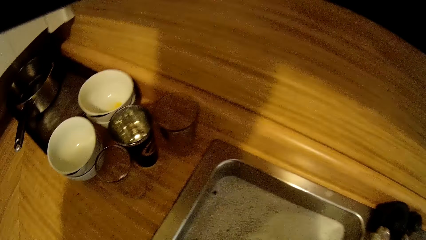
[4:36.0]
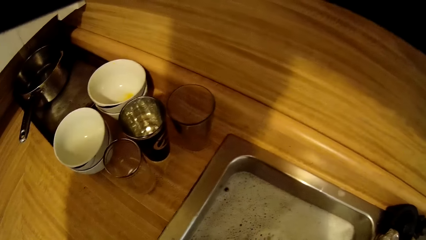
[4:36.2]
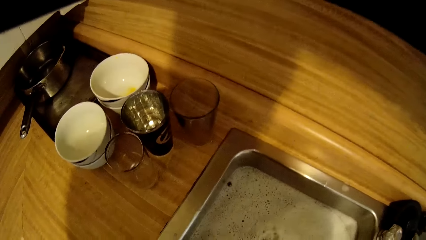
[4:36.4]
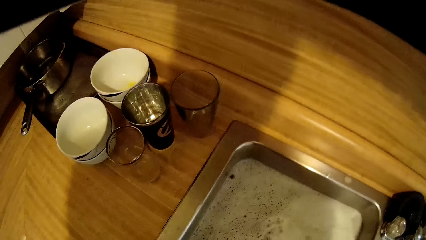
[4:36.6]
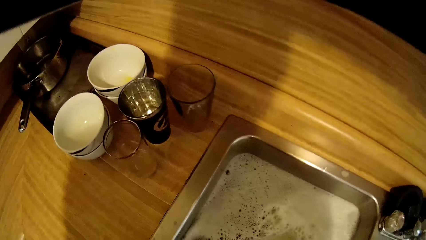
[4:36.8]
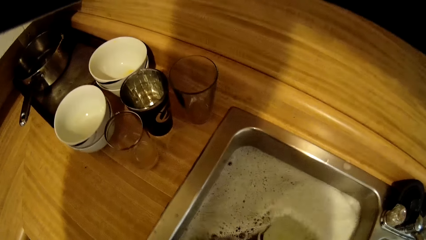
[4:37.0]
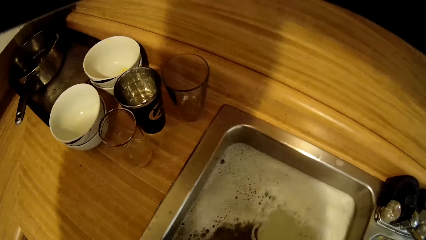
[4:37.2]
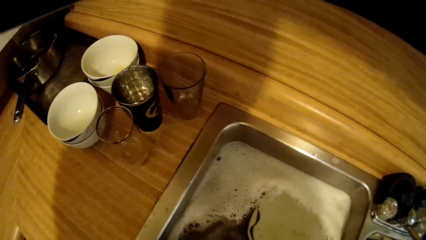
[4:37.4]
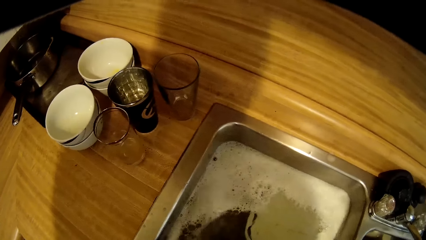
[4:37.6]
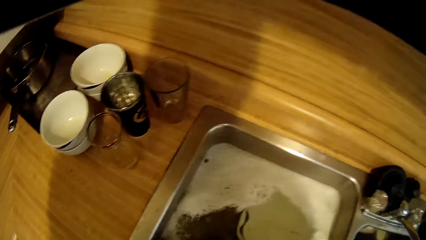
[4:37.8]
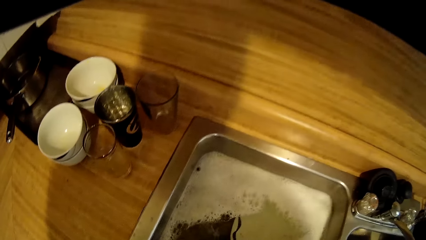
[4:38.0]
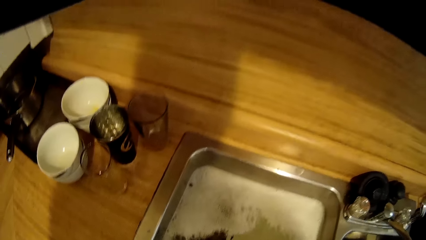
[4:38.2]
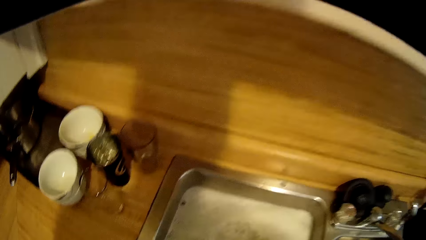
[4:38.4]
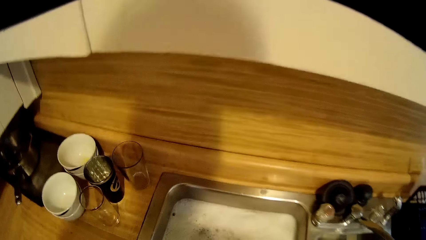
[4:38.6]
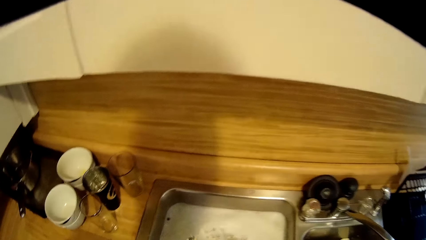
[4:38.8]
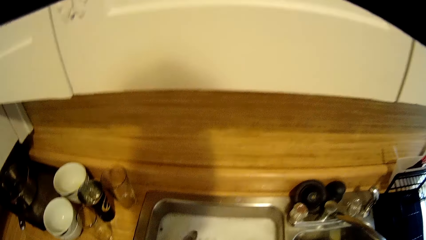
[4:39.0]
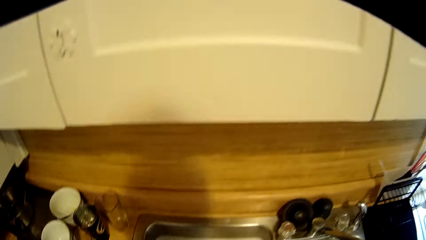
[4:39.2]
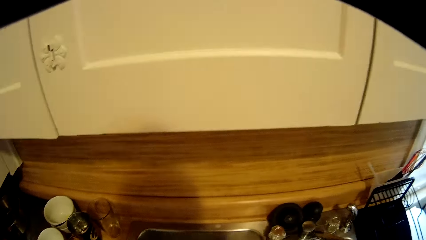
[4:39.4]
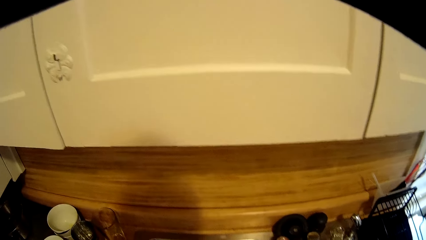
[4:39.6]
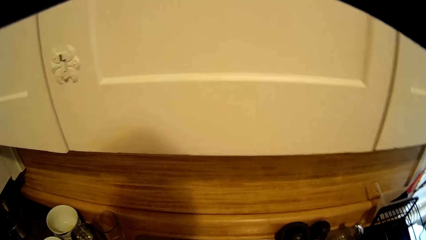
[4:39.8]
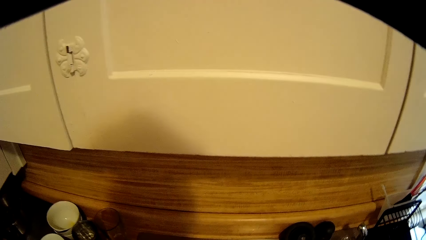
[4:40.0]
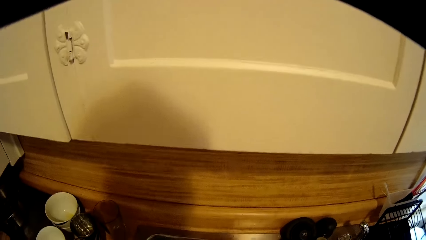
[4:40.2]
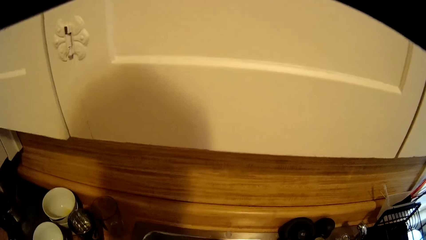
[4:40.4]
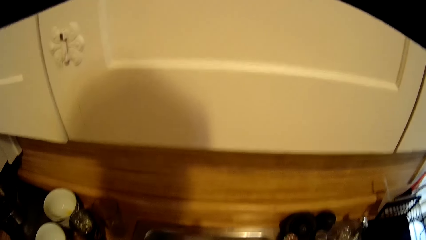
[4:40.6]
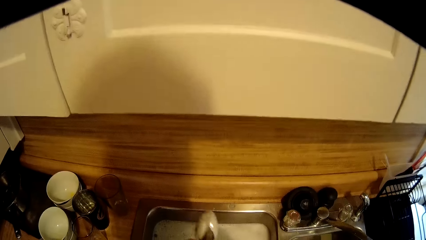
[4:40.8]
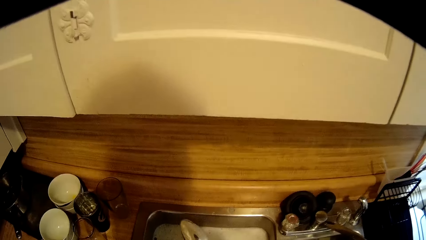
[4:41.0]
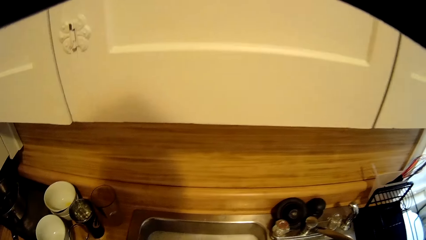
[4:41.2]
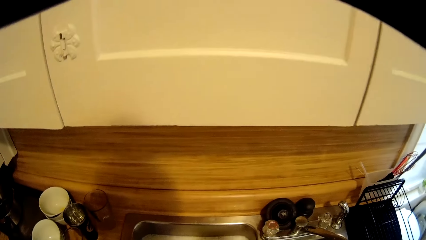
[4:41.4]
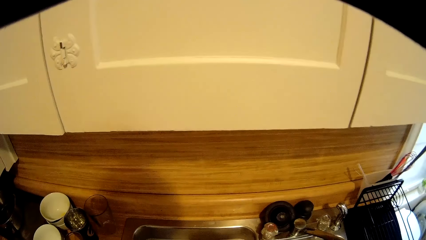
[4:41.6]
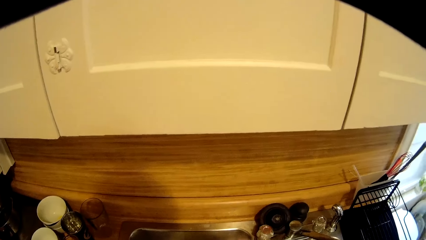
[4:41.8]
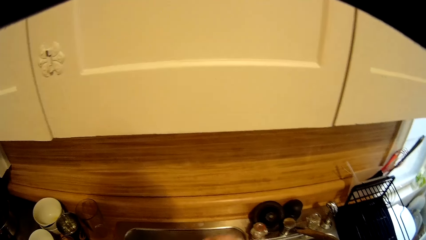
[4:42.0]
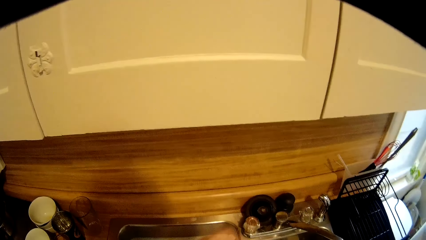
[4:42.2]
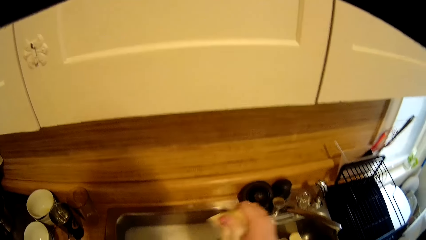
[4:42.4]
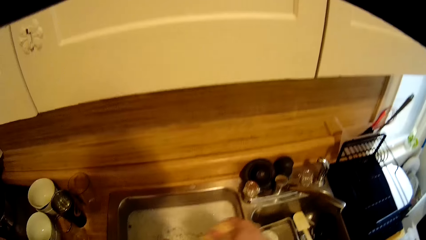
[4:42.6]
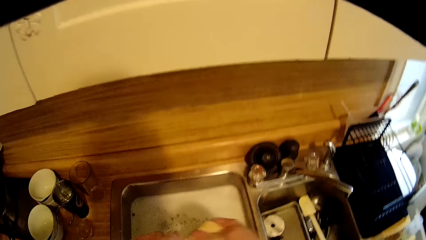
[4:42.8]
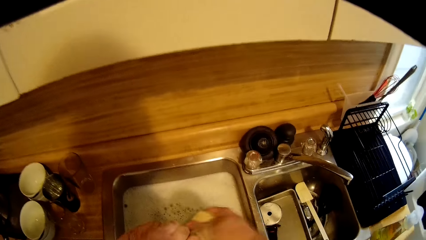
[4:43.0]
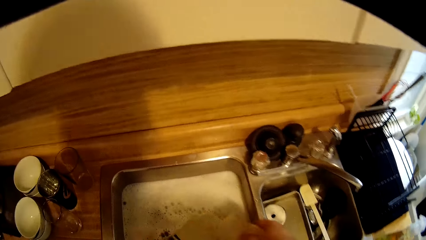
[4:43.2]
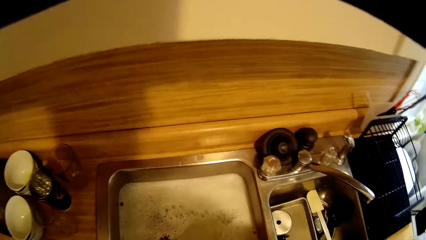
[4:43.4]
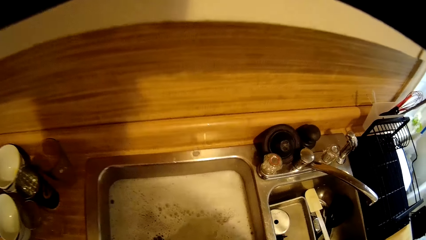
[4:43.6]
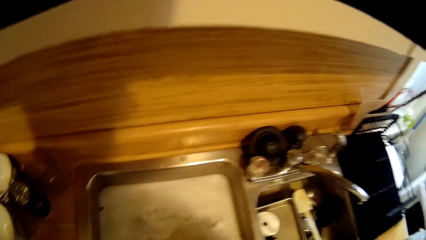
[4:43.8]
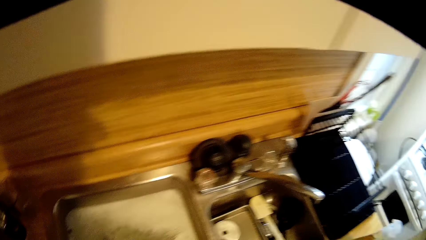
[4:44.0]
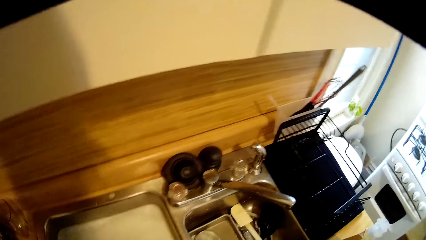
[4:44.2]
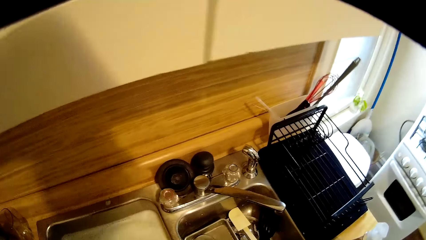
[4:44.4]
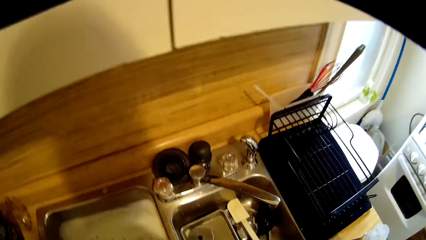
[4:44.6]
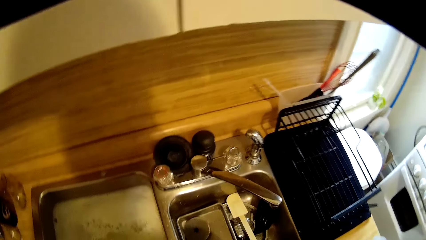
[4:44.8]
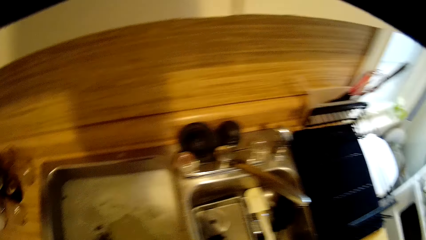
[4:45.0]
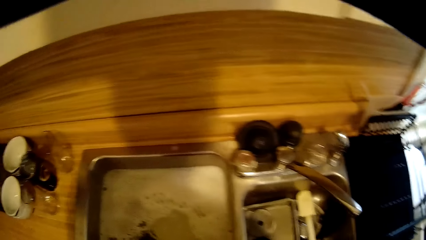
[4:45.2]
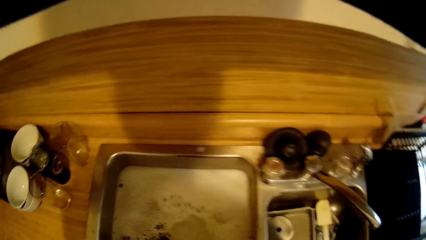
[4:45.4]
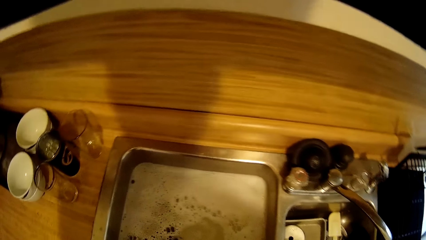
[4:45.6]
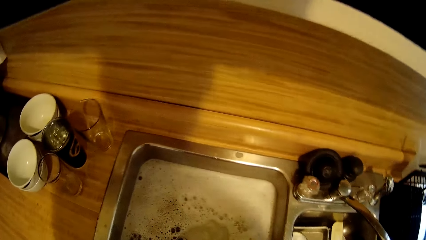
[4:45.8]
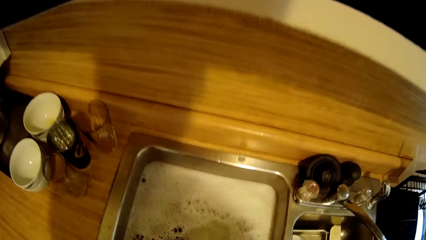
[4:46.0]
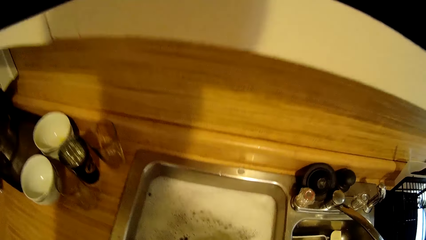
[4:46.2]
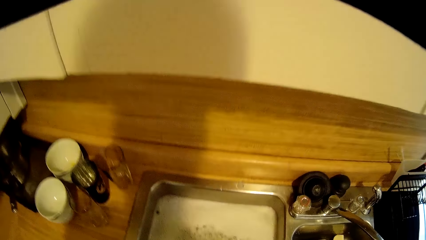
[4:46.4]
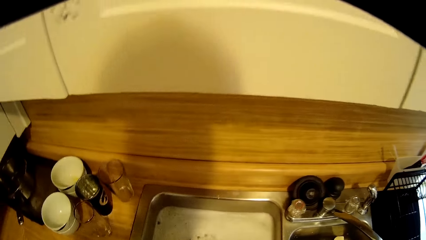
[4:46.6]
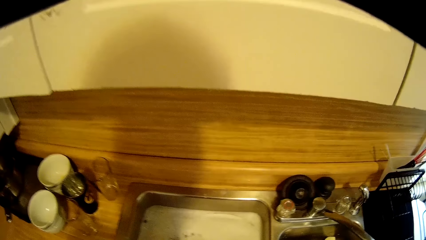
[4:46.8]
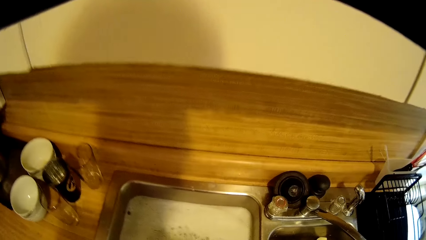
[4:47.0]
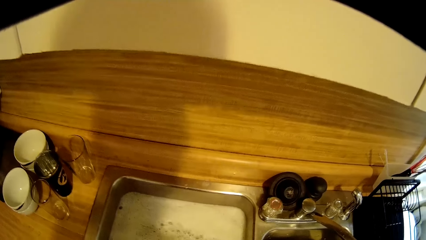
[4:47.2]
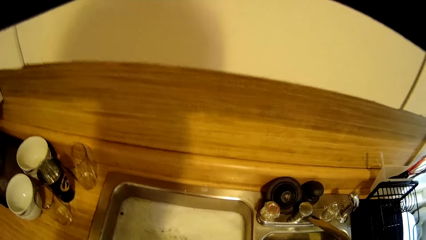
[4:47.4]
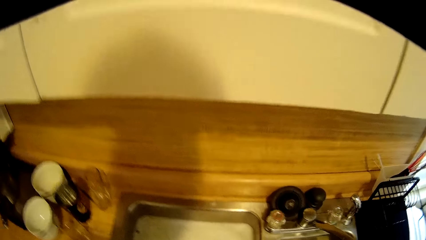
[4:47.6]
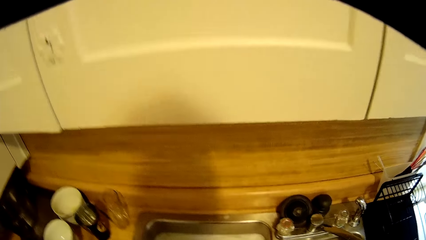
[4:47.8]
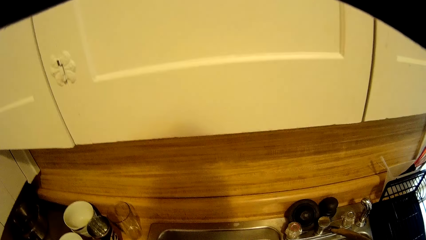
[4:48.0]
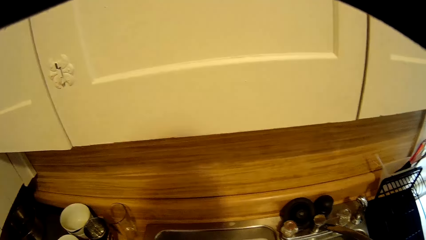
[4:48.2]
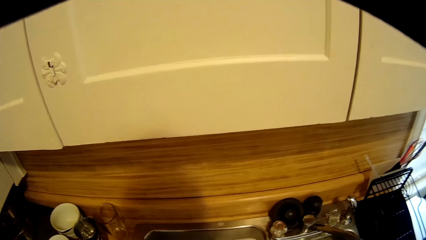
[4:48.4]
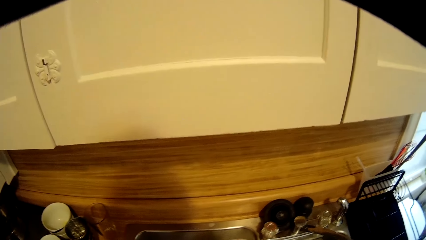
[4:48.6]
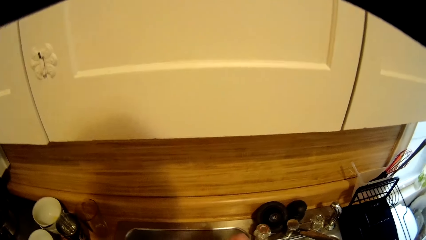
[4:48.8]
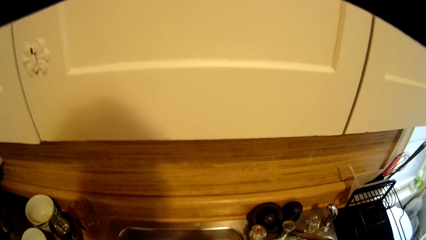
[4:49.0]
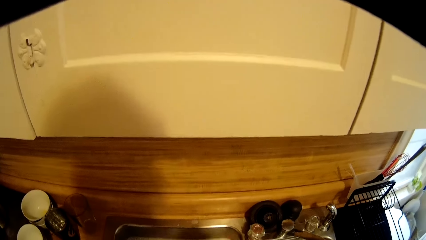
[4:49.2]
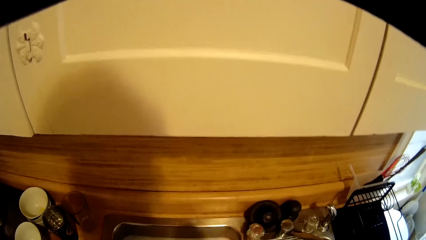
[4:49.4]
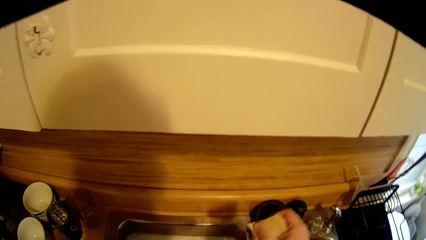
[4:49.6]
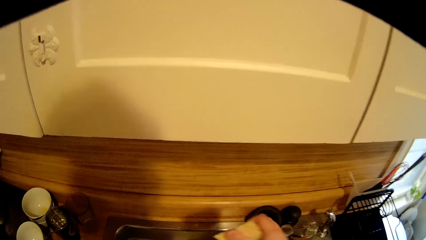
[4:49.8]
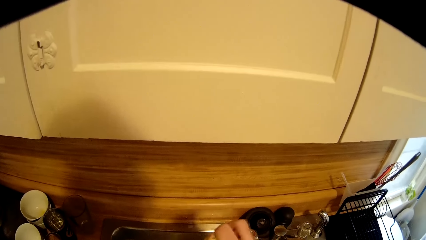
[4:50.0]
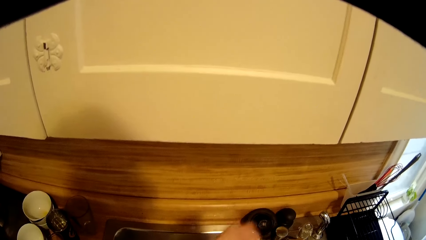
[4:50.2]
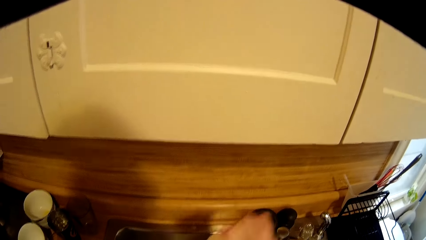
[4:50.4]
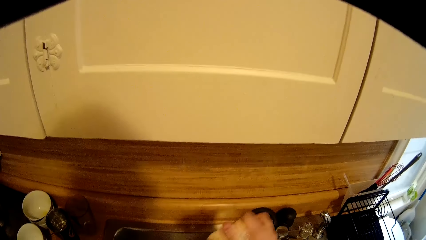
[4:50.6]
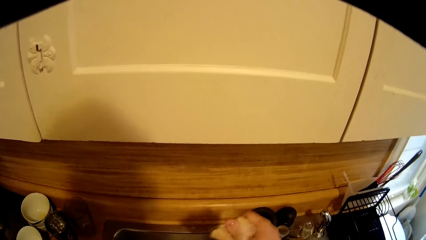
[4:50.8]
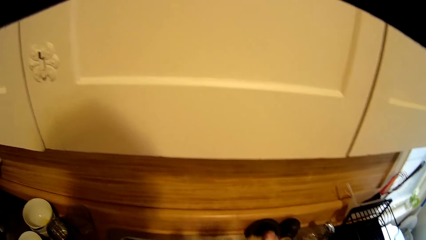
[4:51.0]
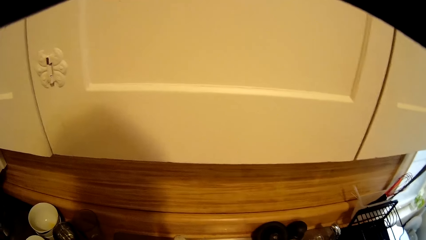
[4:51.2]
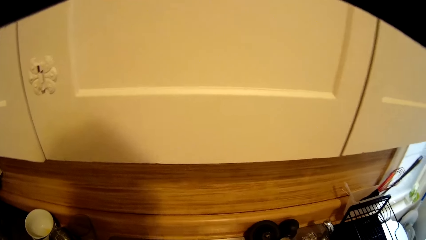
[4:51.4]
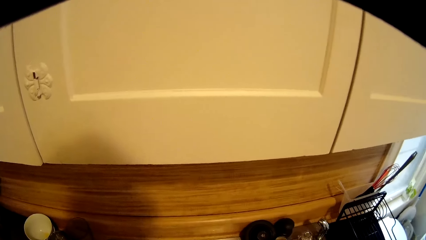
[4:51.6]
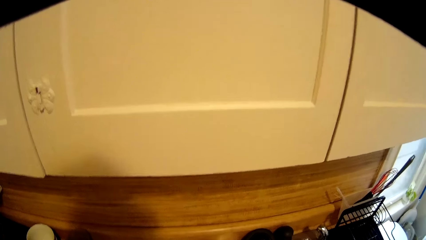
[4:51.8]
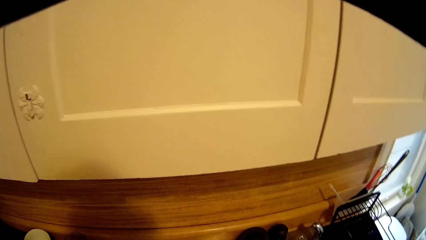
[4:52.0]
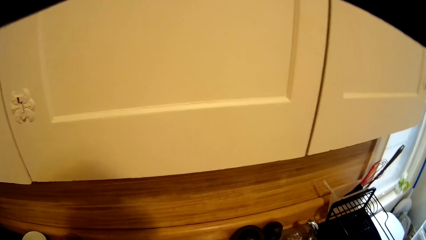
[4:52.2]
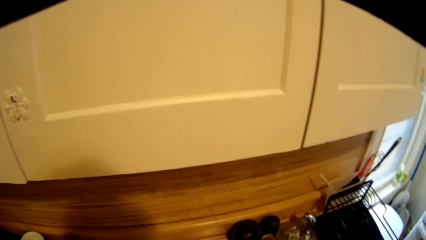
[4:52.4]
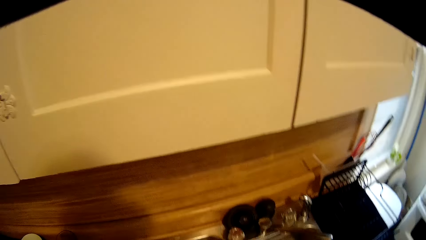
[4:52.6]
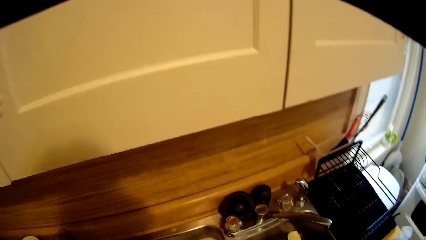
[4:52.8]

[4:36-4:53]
The camera wearer washes the utensils. They scrub something. They look around. They wash the utensil with a sponge.
